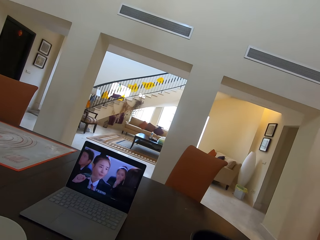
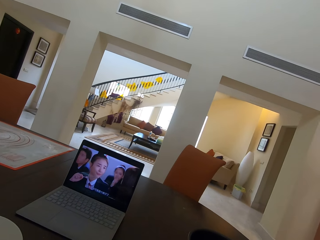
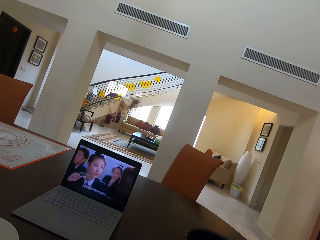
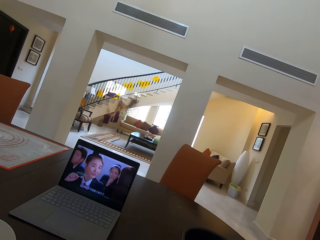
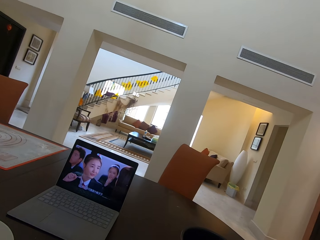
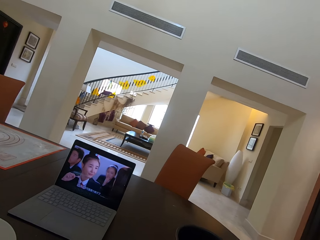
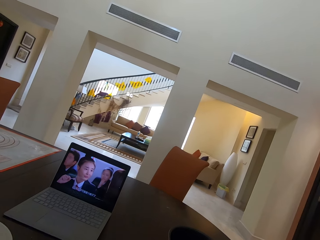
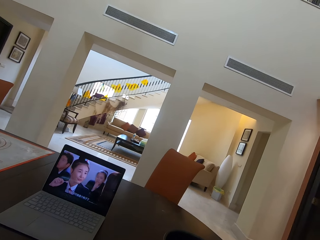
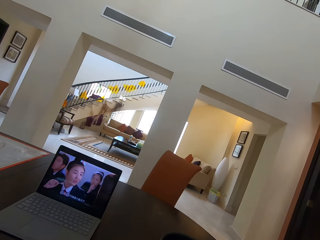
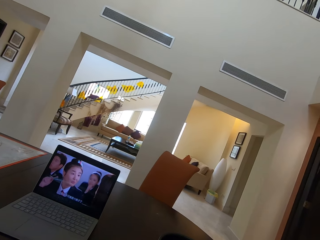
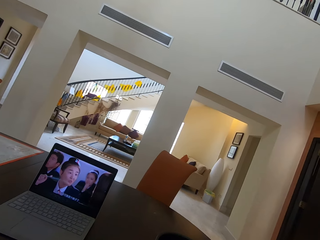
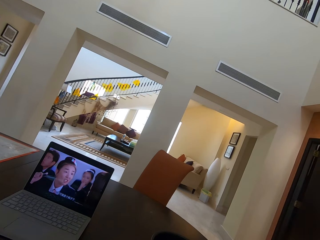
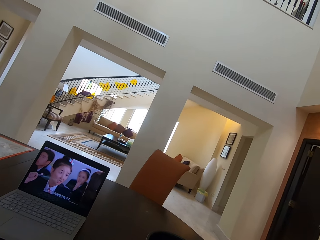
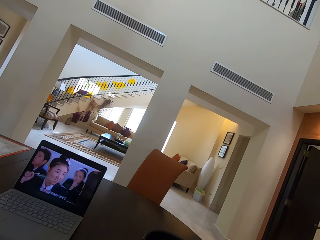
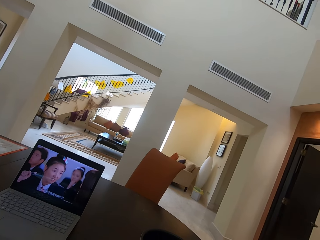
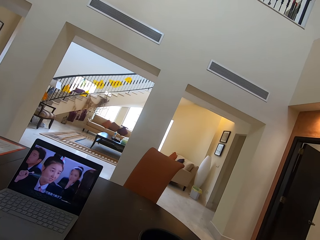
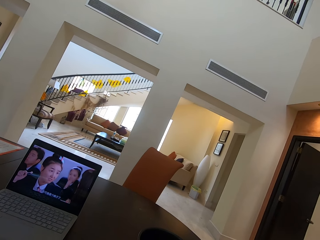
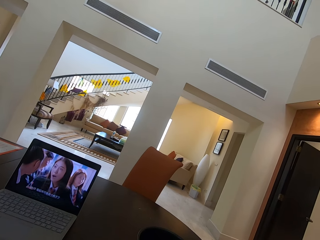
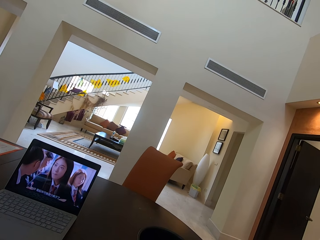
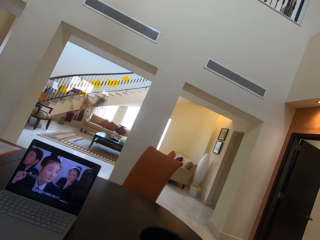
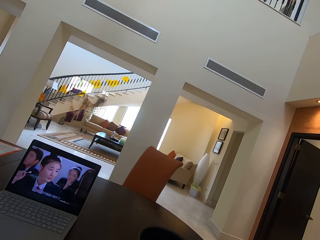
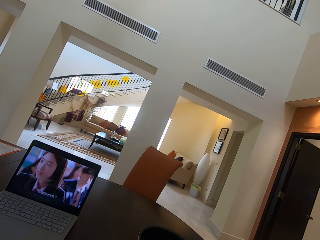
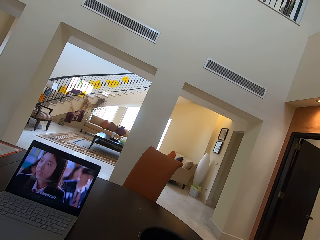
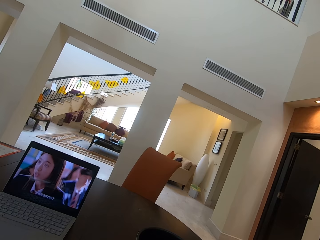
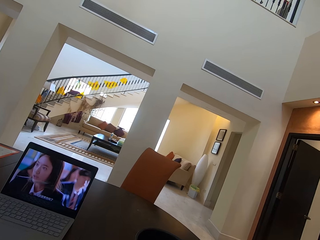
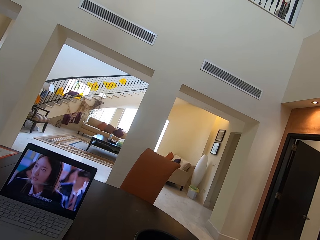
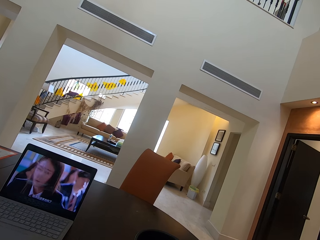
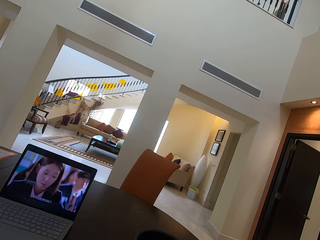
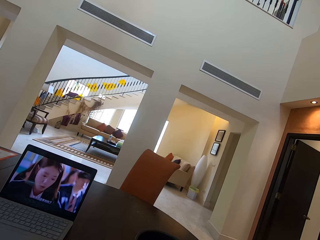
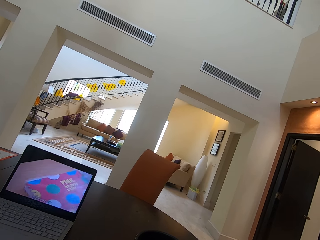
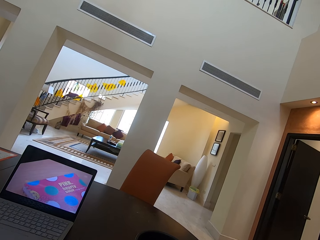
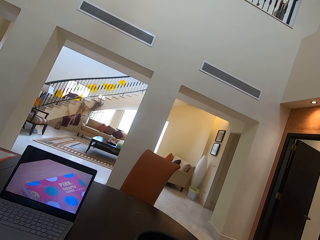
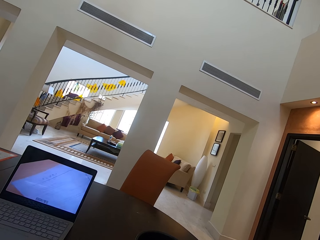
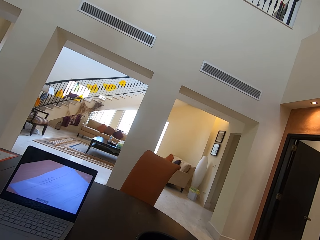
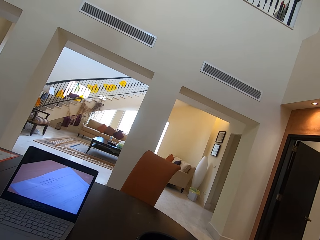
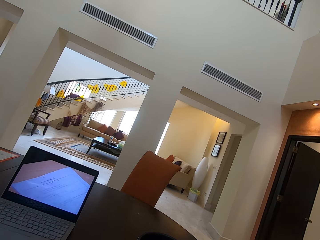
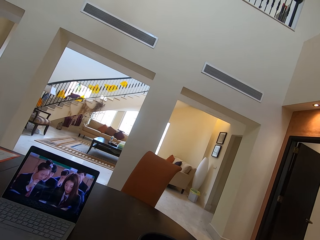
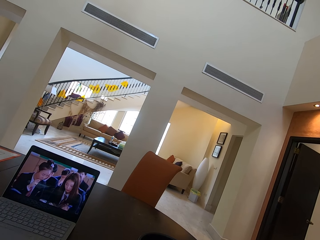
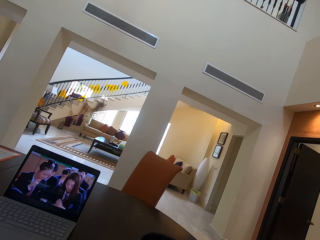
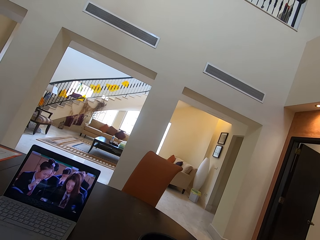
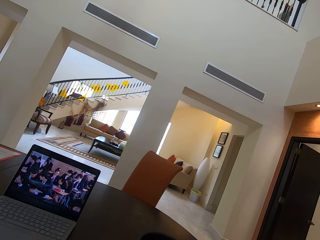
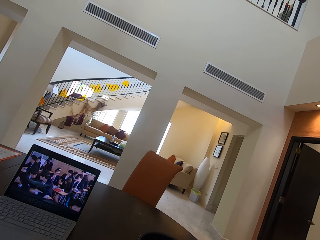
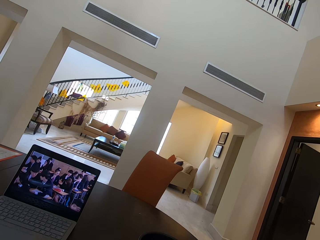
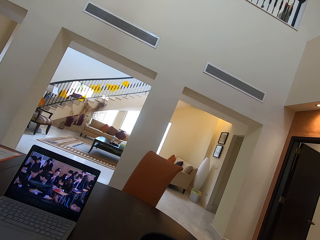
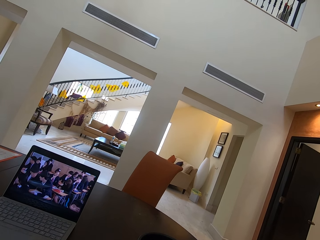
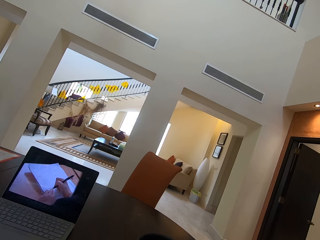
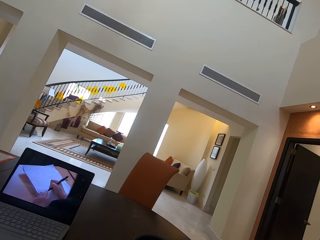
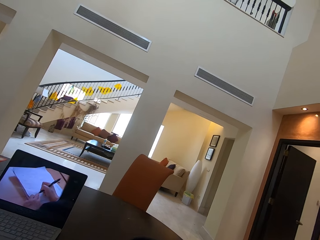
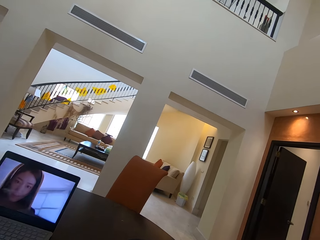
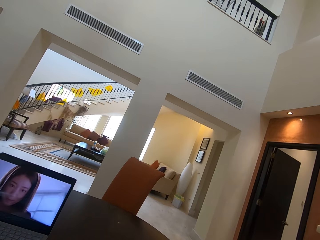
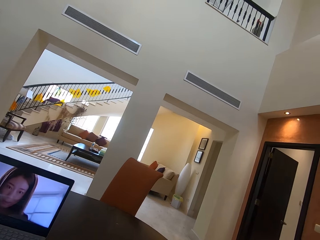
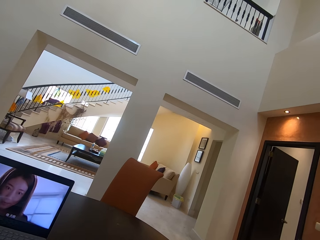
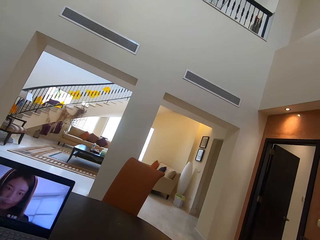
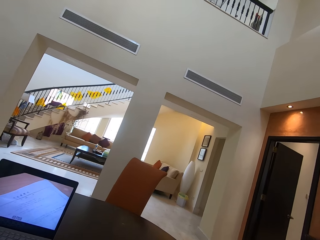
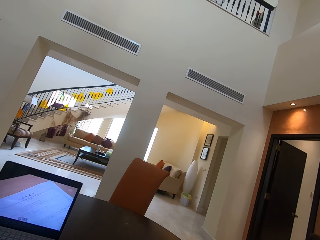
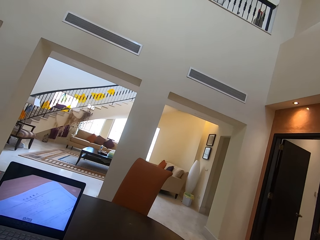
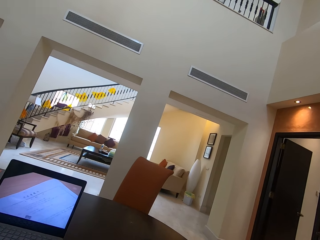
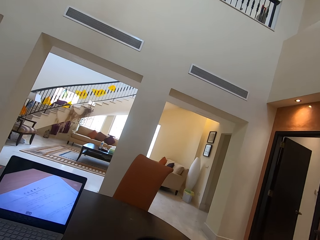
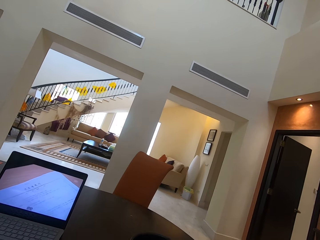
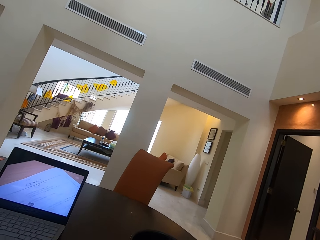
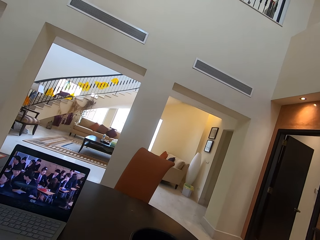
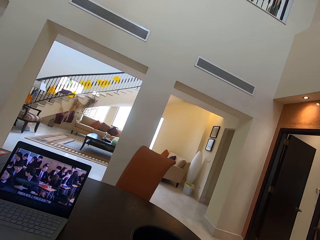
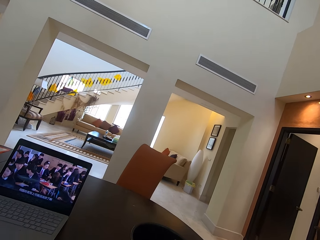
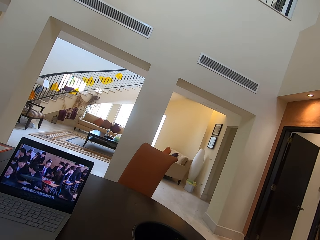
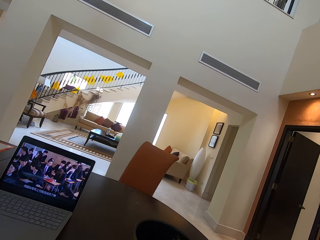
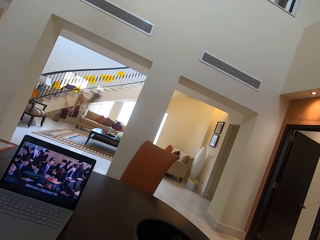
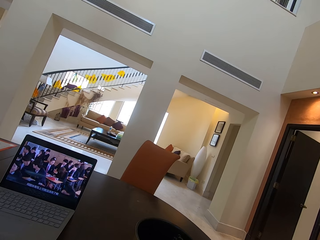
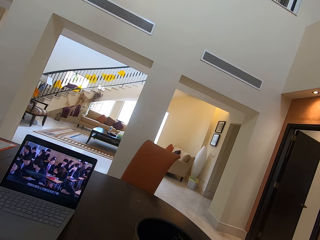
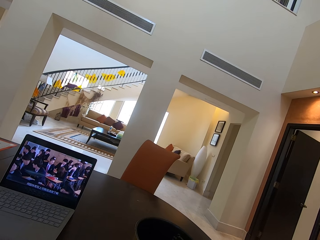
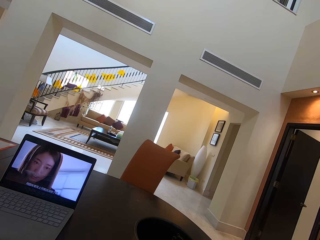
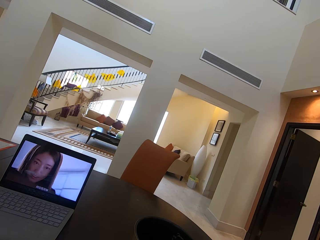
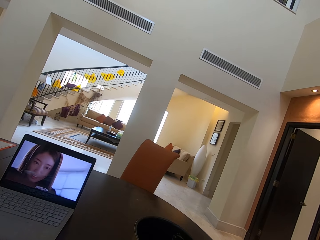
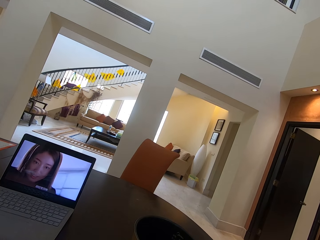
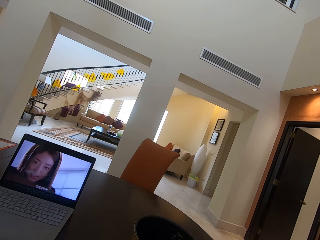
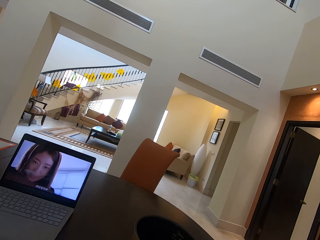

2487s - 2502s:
The camera wearer uses a laptop. They watch the movie from the laptop.

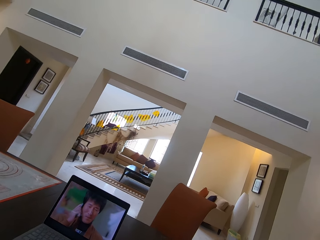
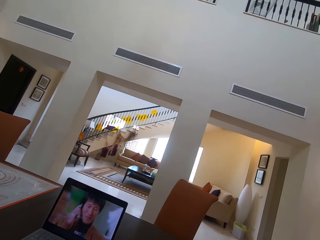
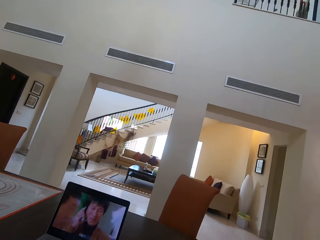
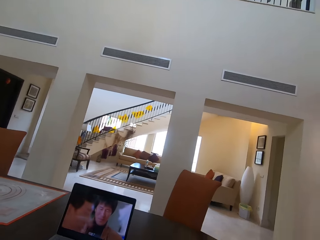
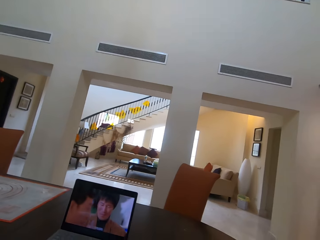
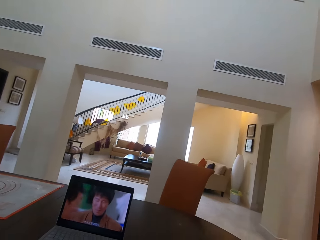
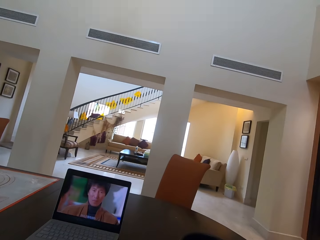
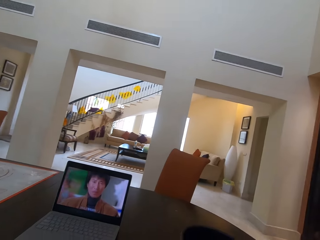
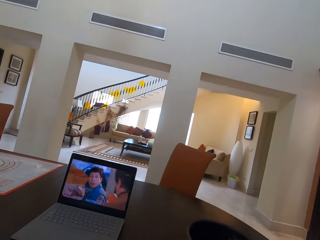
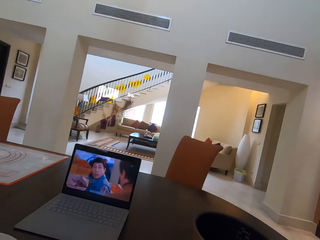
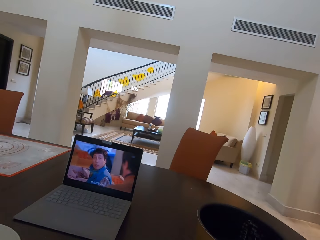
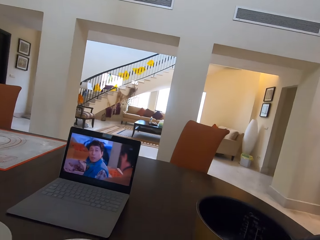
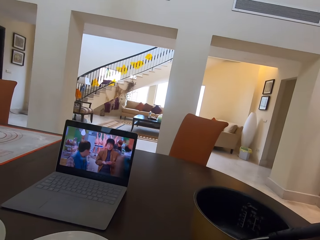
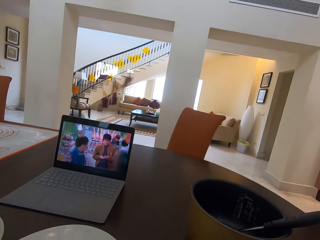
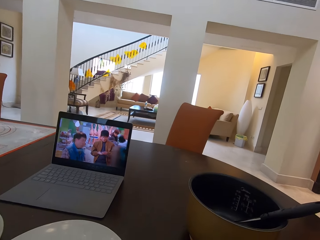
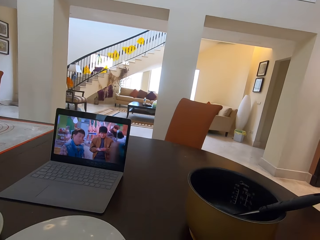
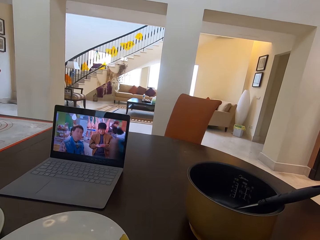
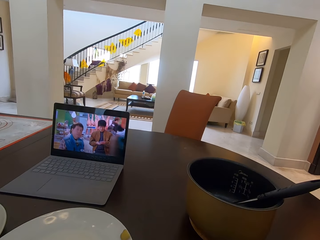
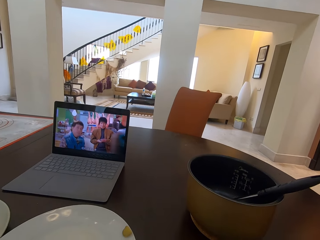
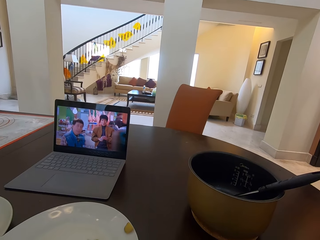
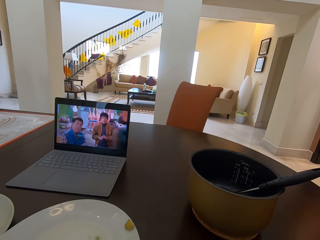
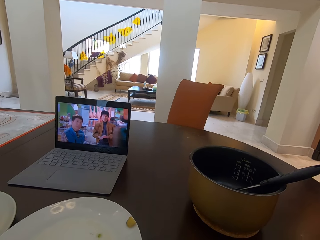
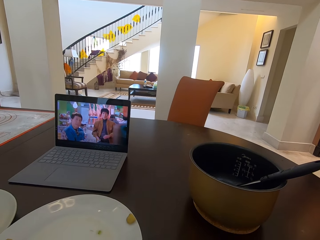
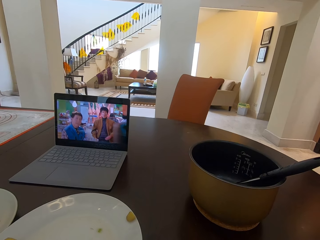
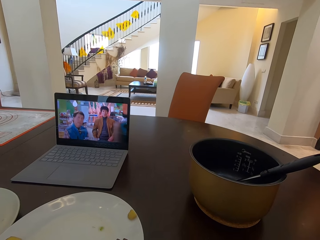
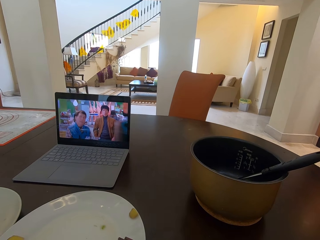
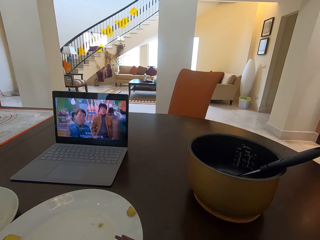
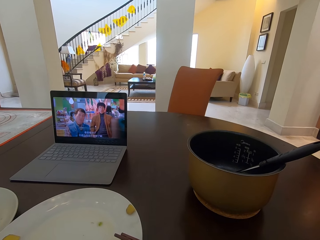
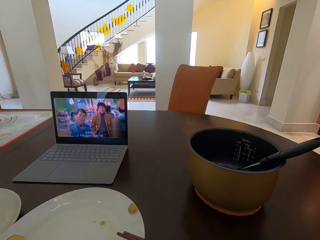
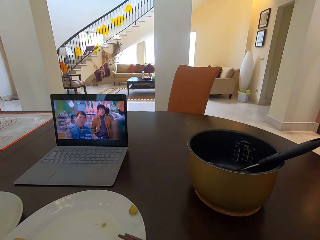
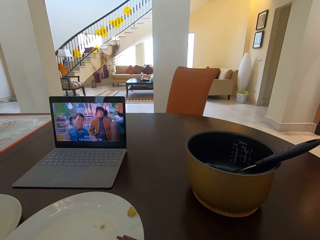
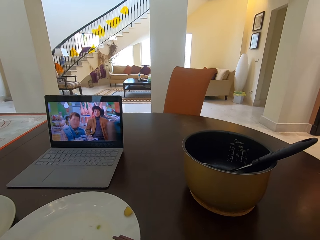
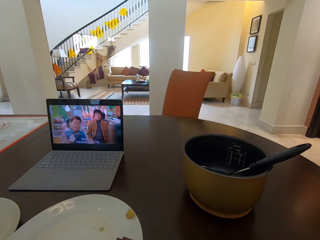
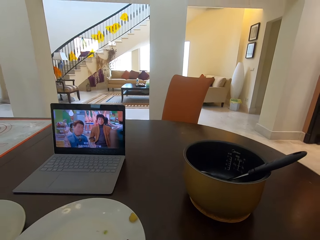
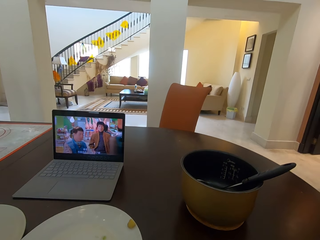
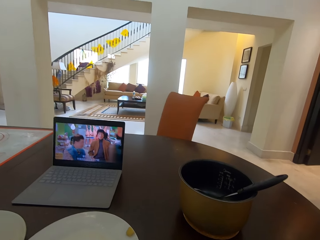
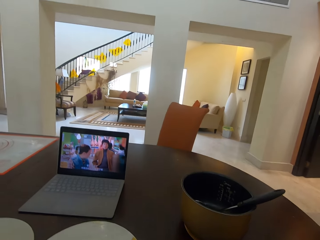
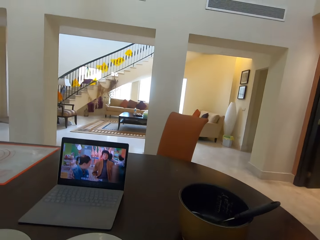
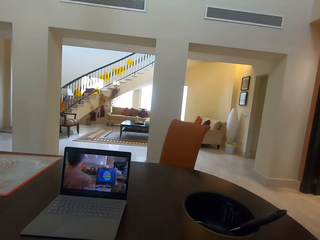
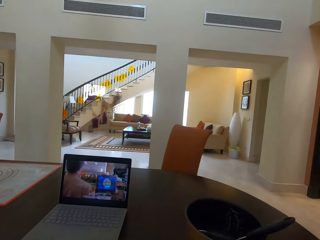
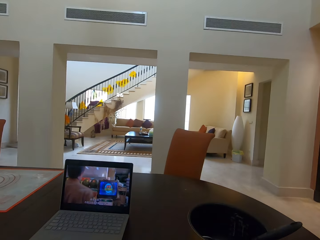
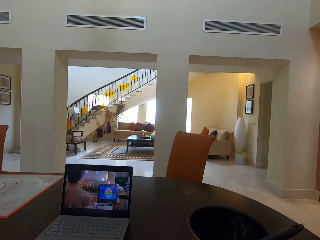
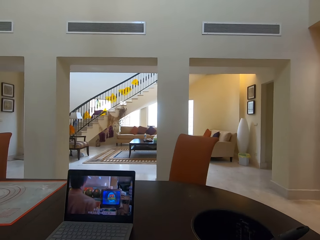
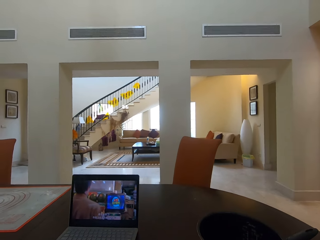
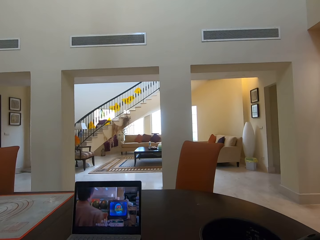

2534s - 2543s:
The camera wearer interacts with a woman. They use a laptop.
